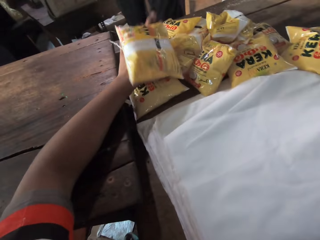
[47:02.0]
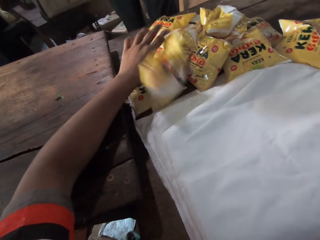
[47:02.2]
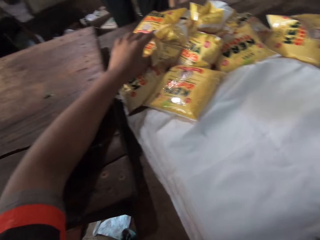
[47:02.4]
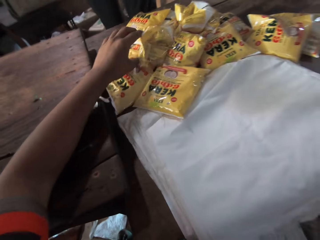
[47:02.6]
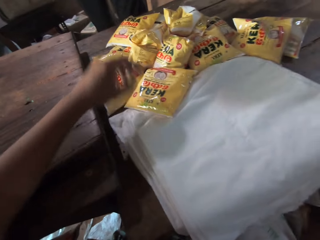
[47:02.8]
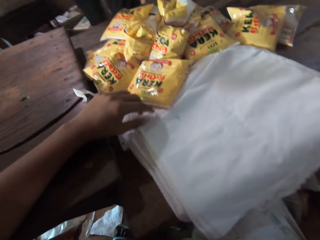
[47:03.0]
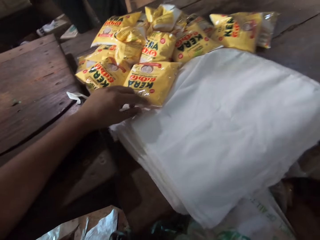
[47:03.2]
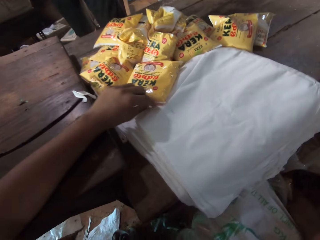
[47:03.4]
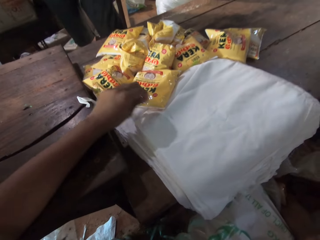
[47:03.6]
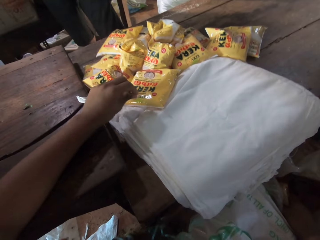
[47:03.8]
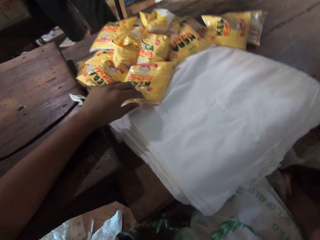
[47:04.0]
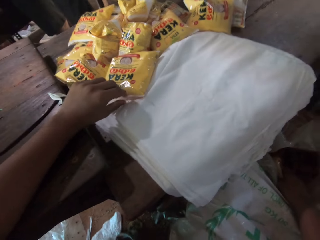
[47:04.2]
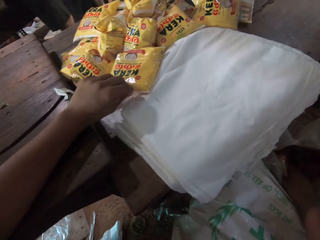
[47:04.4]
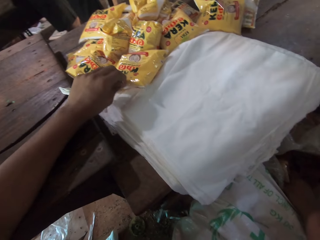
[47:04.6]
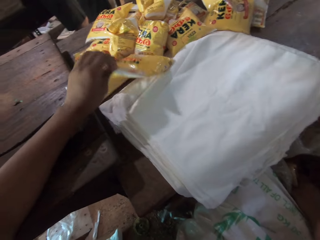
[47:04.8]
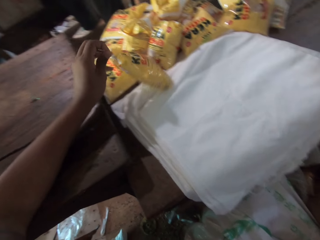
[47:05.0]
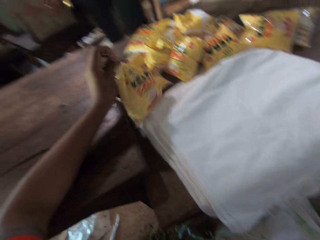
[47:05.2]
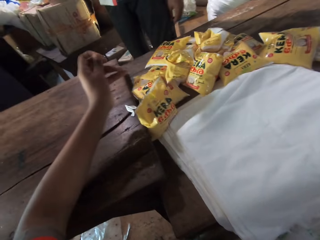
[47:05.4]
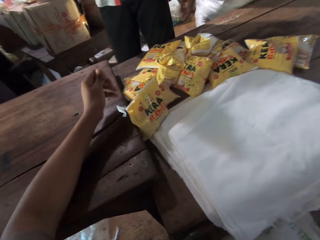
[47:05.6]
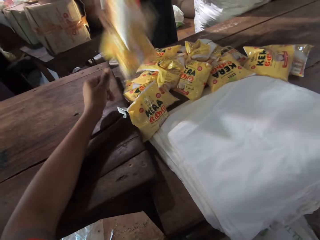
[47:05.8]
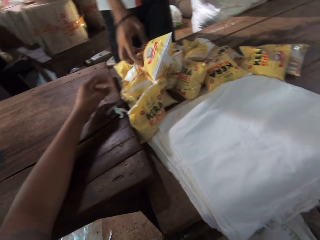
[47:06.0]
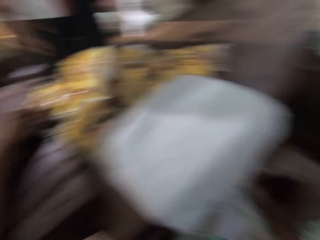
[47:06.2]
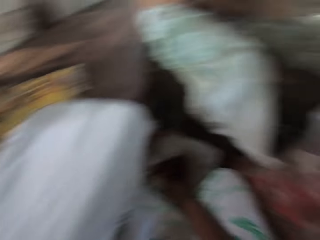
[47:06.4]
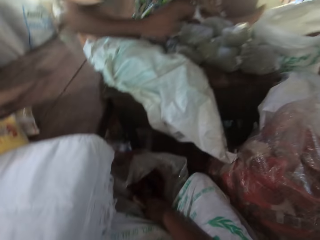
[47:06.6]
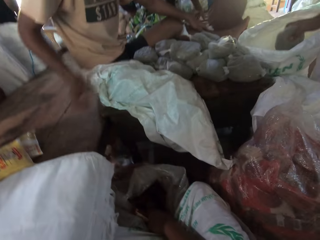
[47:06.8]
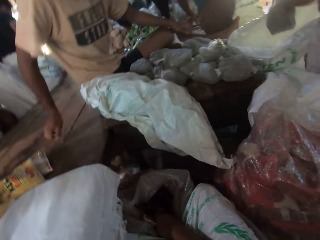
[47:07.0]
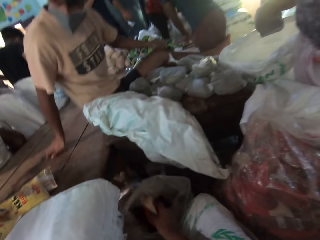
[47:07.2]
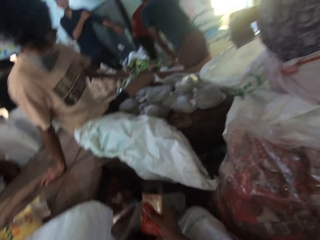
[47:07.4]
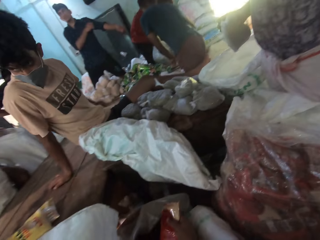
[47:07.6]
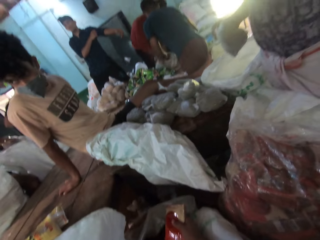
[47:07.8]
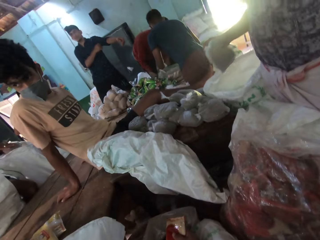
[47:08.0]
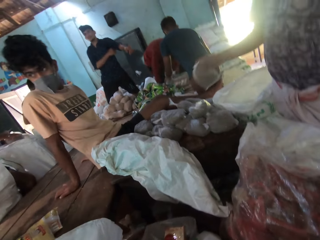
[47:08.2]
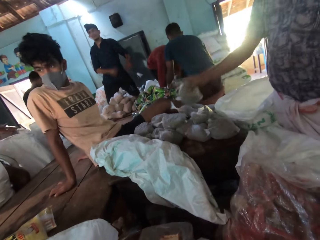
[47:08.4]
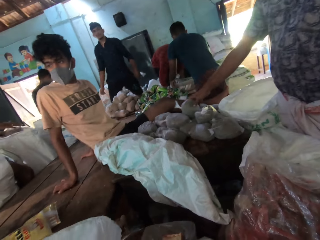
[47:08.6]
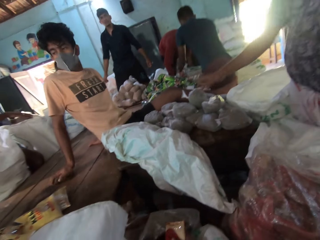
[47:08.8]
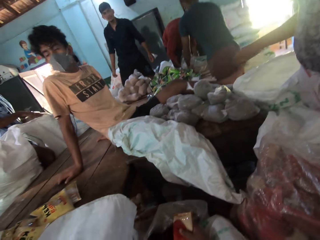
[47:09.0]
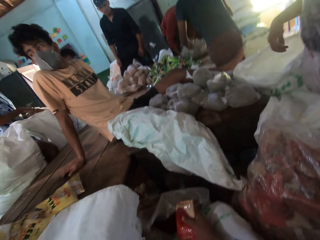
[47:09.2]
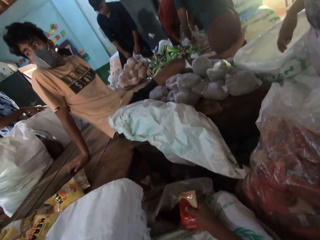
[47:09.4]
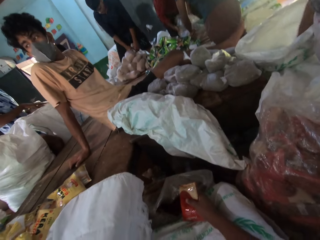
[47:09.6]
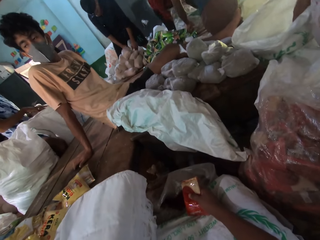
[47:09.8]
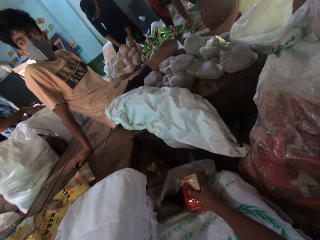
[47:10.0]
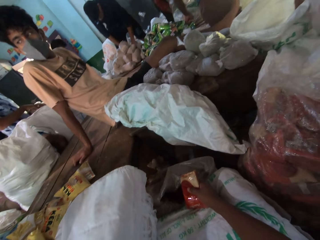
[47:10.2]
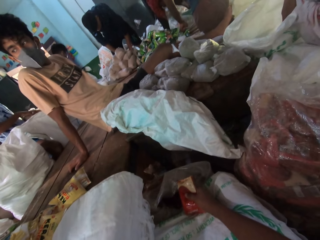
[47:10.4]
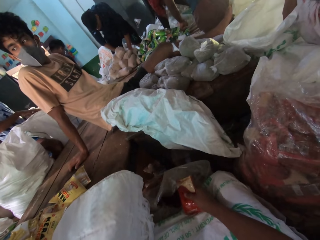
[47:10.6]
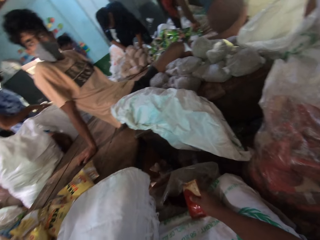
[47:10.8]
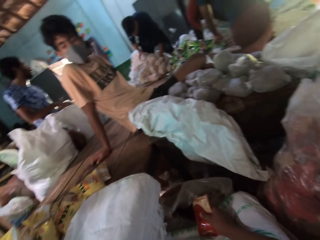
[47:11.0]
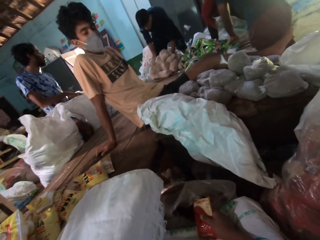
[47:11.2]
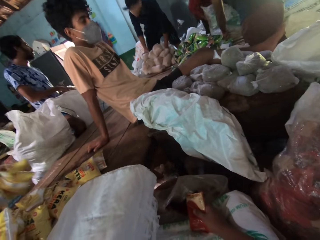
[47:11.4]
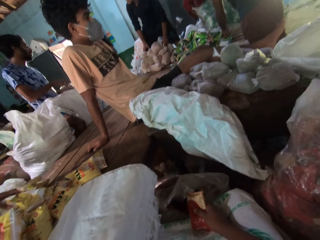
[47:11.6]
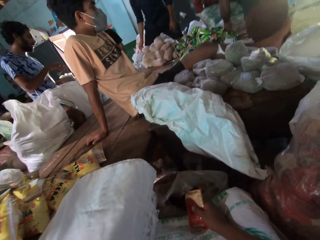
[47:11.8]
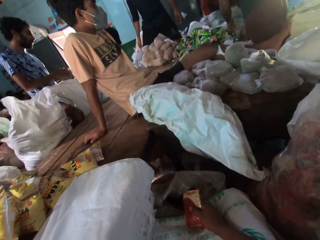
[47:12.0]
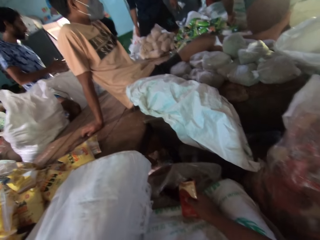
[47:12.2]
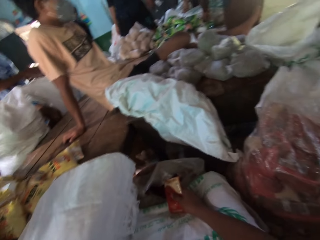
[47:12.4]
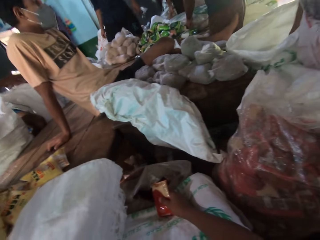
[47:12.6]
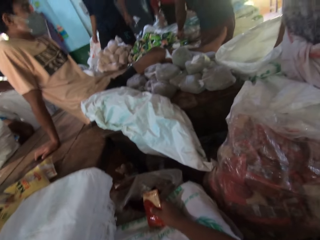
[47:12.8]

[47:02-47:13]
The camera wearer lifts a packet with his left hand and drops the packet on the table. He moves a sachet of coconut oil on bags on the table with his right hand. He picks the packet. A man drops sachets of coconut oil on the table with his right hand. The camera wearer looks around the room. A person supports both hands on the table. Another man drops a packaged wheat on the table with his right hand. A third man picks up a packaged wheat from a sack on the ground with his right hand. Another person bends. The third man drops the packaged wheat on the table with his left hand. The first man drops sachets of coconut oil on the table with his right hand. Another person bends.

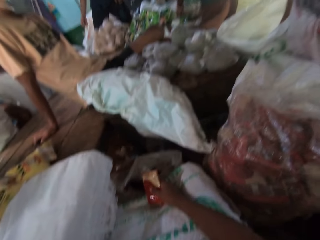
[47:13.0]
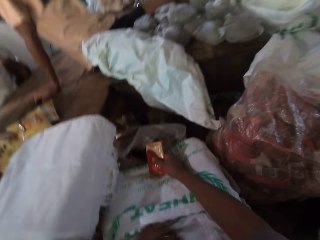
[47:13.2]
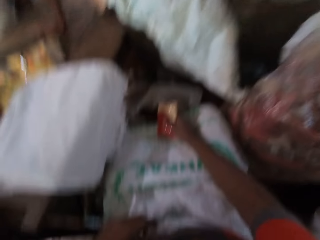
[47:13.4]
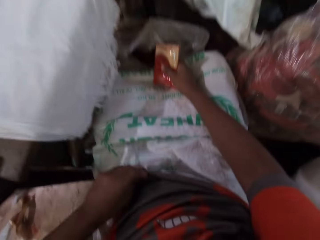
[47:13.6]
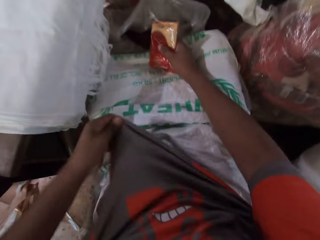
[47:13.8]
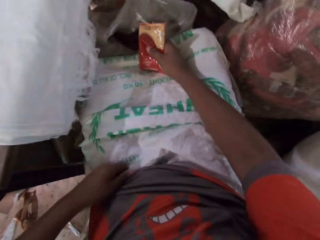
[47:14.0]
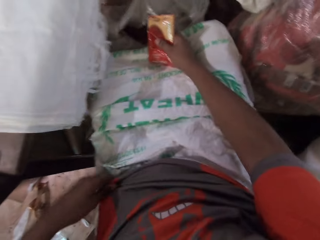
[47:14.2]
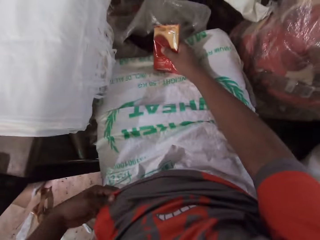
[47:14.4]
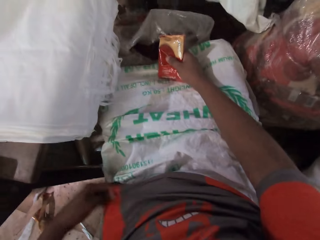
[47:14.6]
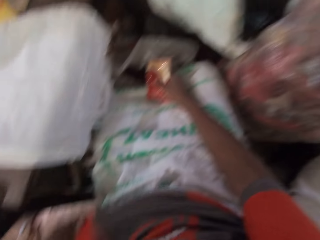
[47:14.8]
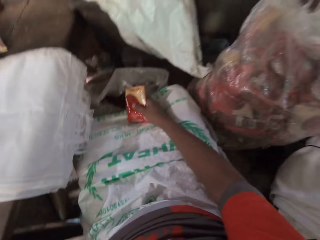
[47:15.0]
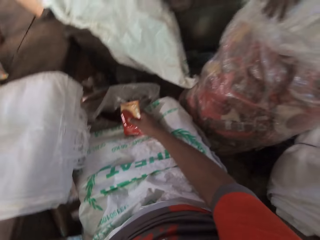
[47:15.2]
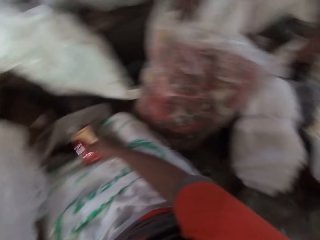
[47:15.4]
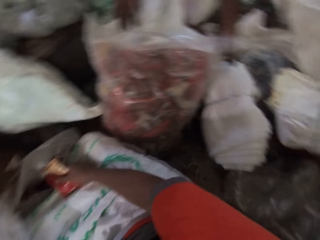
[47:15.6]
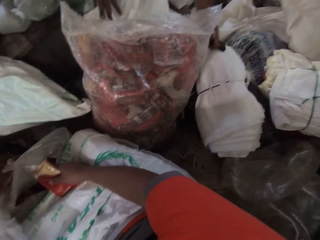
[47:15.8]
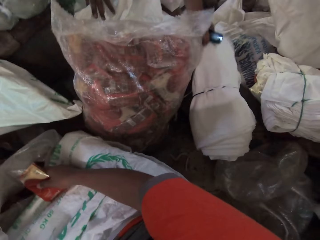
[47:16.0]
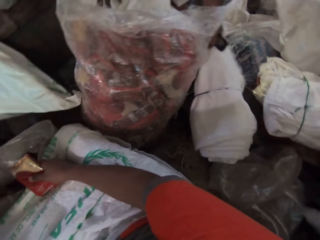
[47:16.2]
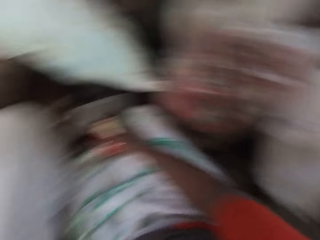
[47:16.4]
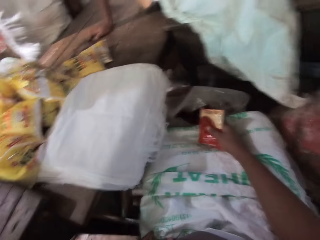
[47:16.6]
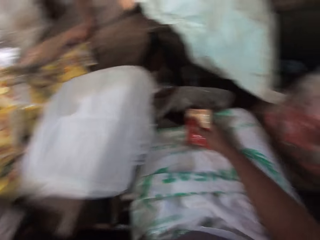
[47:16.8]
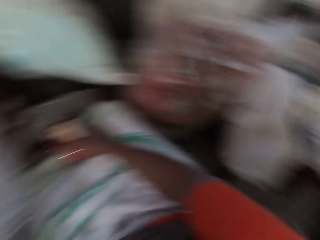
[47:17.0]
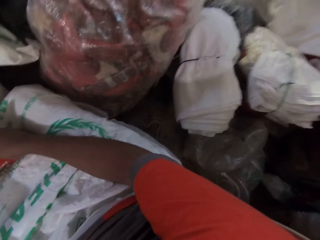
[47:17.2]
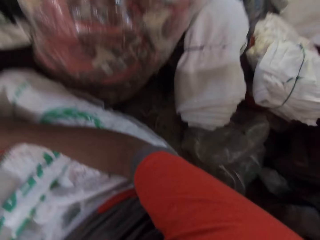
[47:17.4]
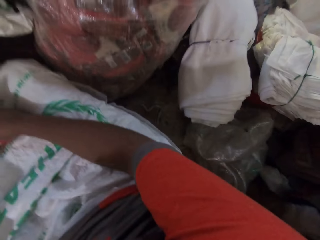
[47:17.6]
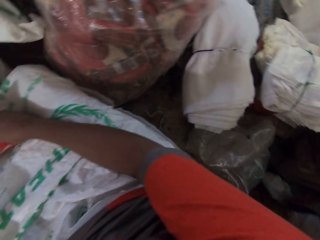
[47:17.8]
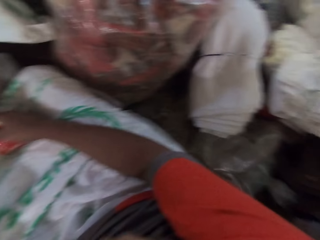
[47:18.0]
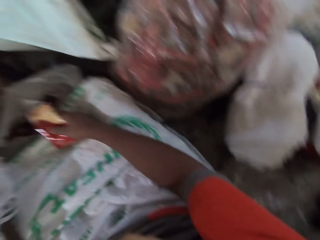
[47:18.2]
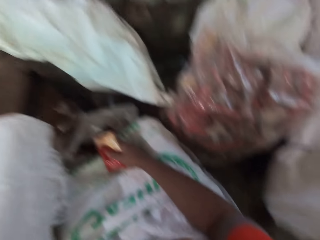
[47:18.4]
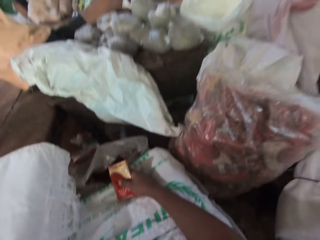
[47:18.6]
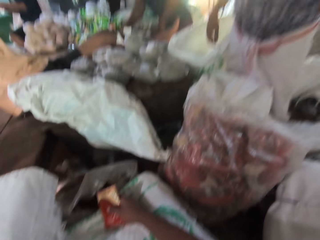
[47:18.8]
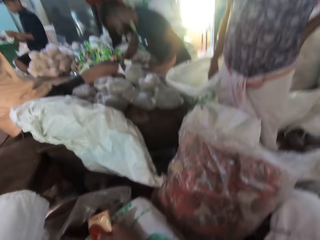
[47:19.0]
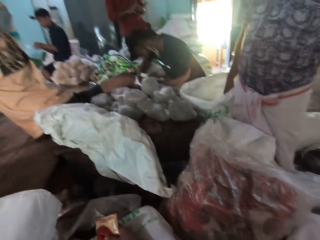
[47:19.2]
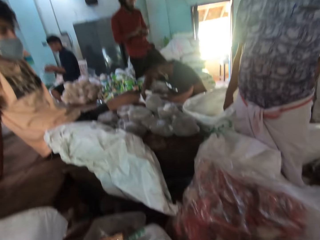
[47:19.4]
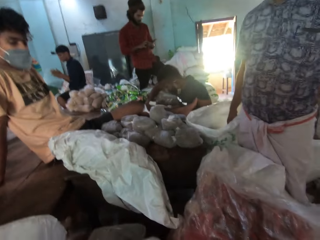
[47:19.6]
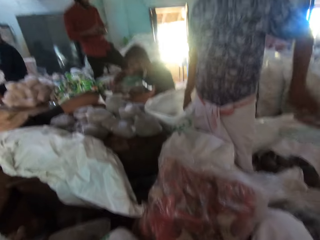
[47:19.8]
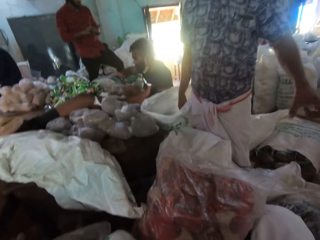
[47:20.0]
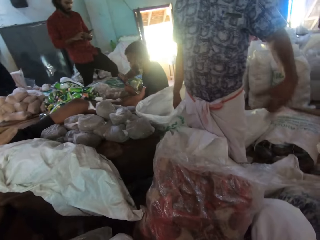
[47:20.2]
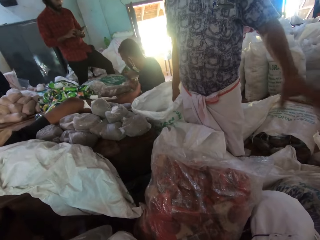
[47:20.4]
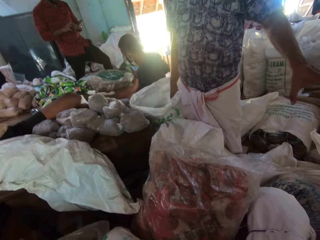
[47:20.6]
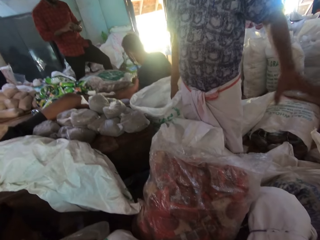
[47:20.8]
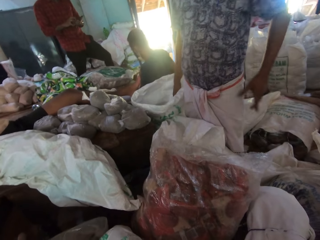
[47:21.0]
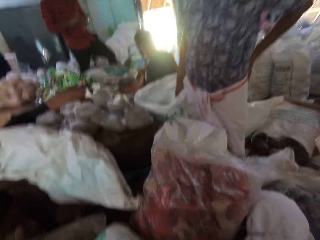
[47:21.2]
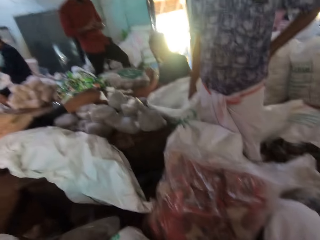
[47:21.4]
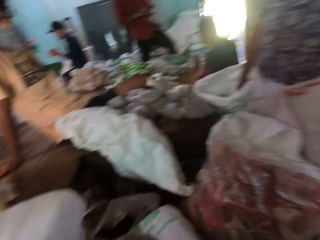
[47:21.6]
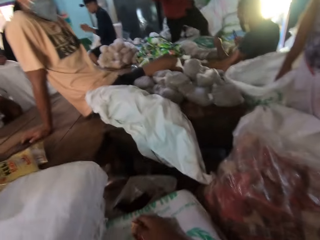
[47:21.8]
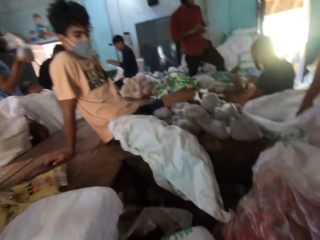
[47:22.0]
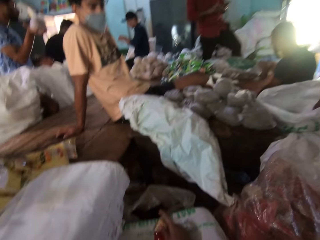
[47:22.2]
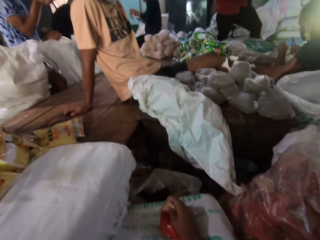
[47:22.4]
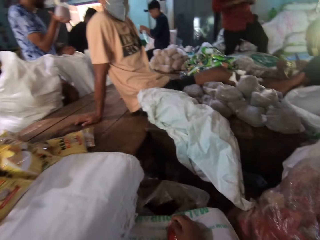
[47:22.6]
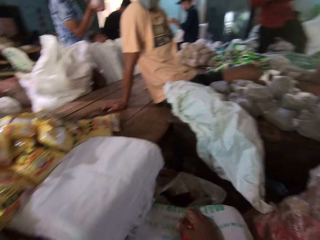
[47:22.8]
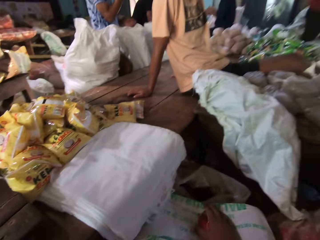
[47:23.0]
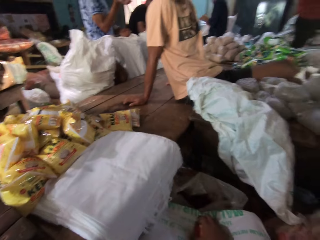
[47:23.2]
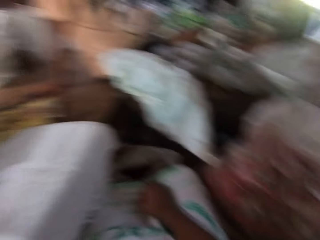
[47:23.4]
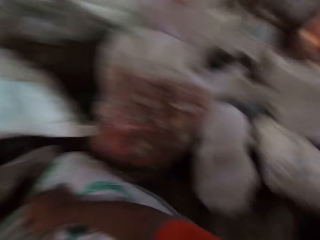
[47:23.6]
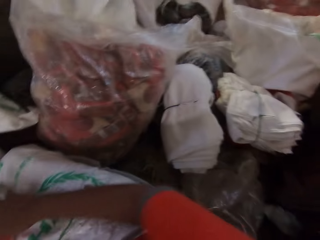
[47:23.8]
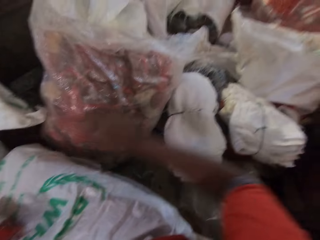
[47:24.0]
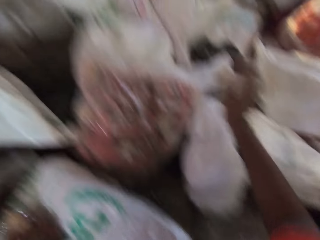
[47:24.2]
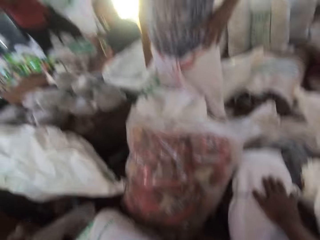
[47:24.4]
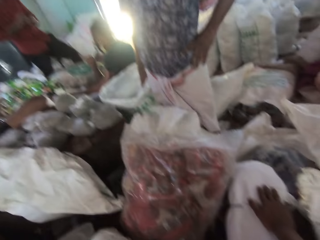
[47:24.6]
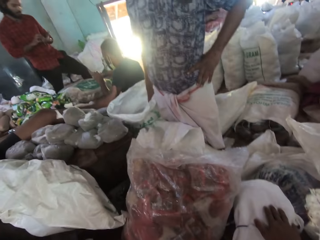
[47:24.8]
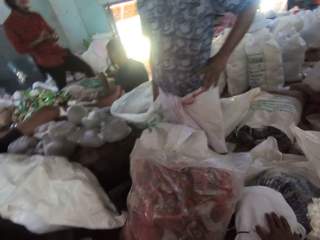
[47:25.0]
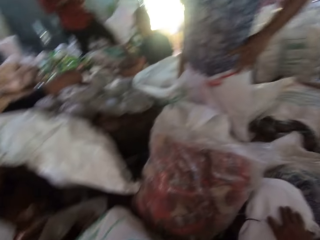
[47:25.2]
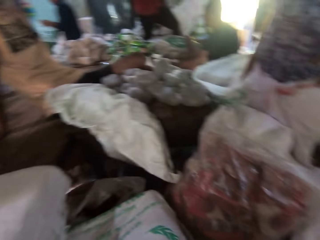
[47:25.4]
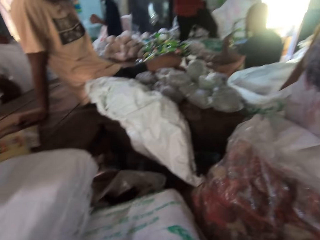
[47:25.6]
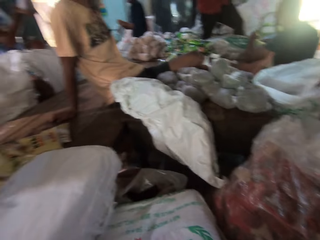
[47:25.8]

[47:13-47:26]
A person gets up. The camera wearer adjusts his shirt with his left hand. He holds a packet with his right hand. A man touches bundles of bag on the ground with his left hand. The camera wearer converses with the man and another man. Another person sits down. The first man interacts with the camera wearer. A third person stands in the store. The first man holds his waist. Another person looks at the camera wearer. The camera wearer holds bags on the floor.
